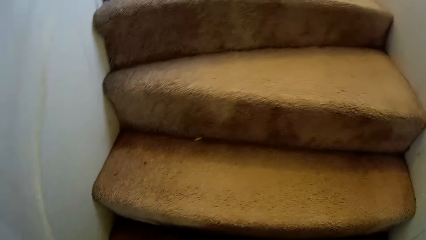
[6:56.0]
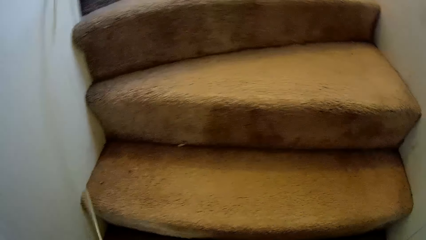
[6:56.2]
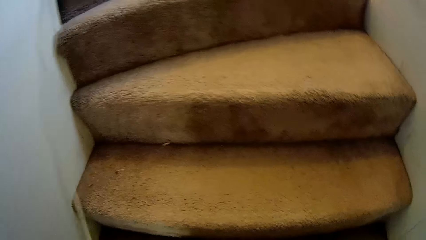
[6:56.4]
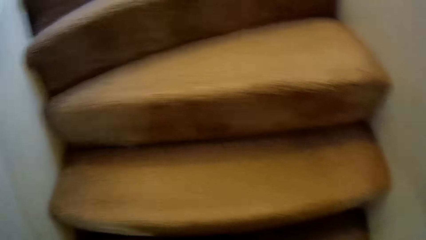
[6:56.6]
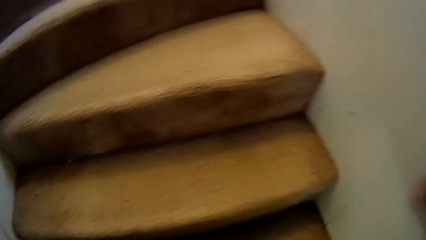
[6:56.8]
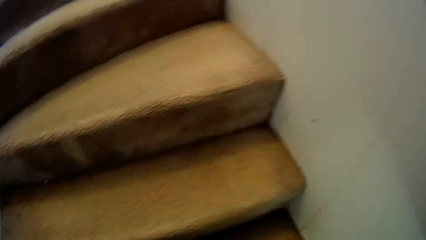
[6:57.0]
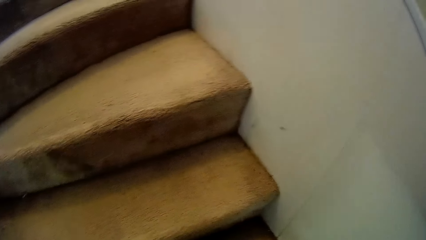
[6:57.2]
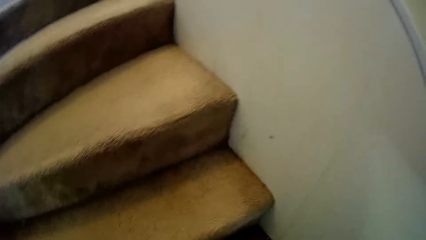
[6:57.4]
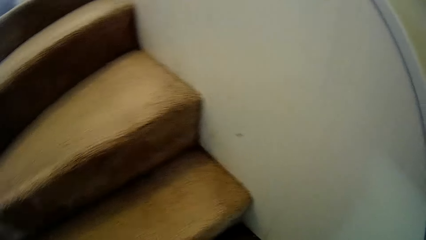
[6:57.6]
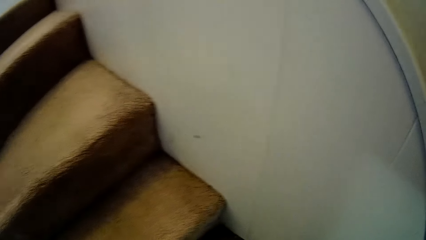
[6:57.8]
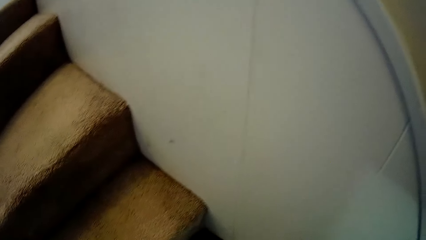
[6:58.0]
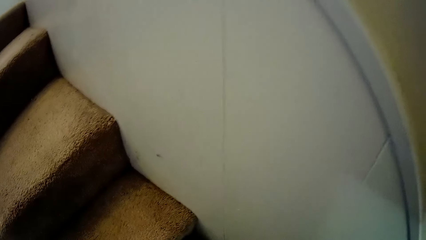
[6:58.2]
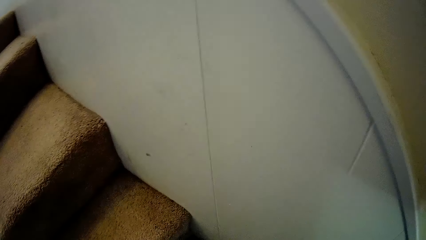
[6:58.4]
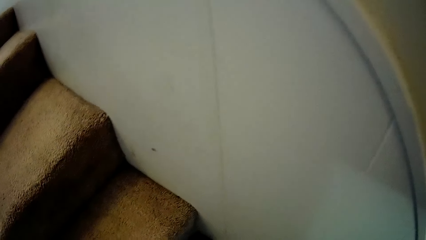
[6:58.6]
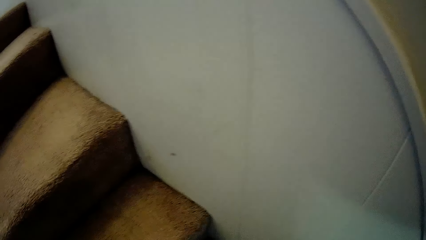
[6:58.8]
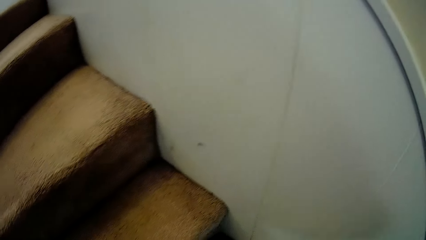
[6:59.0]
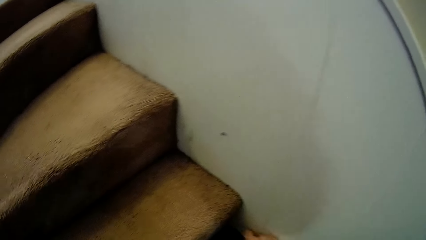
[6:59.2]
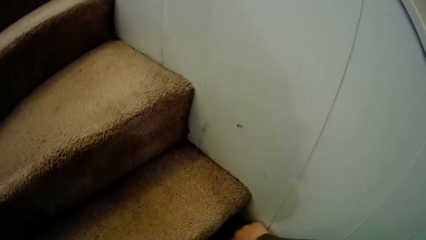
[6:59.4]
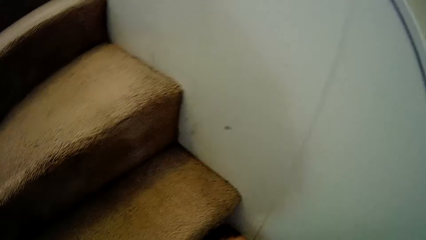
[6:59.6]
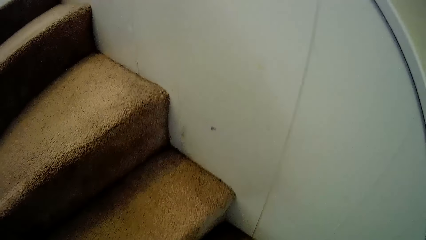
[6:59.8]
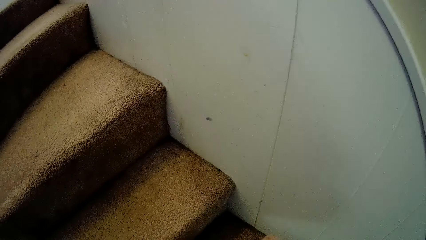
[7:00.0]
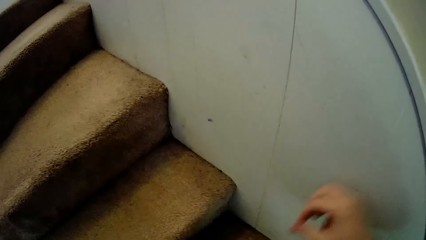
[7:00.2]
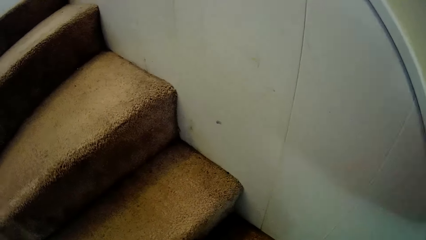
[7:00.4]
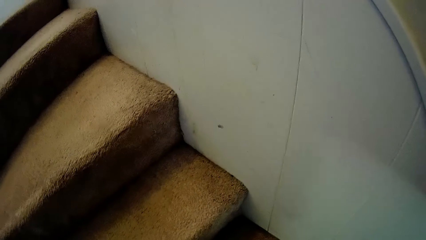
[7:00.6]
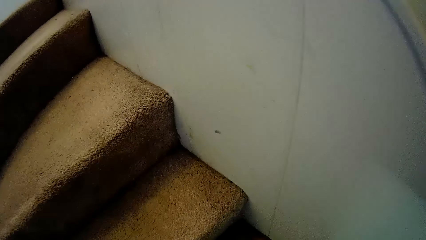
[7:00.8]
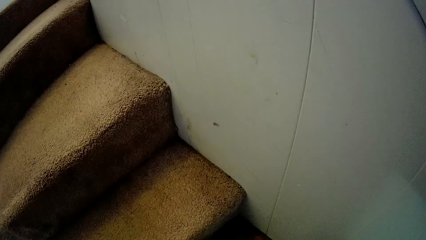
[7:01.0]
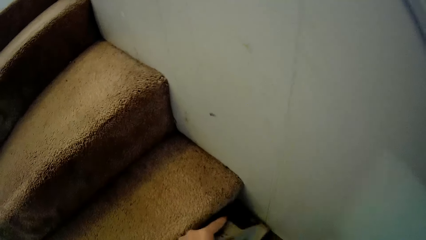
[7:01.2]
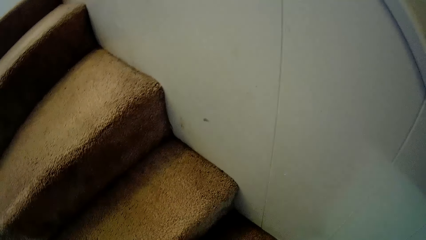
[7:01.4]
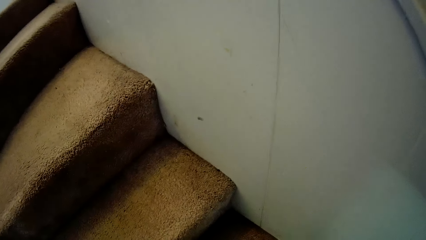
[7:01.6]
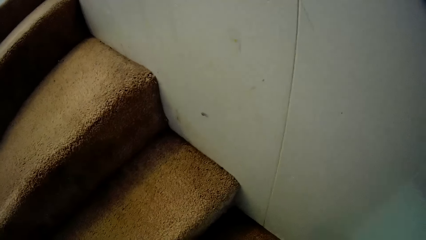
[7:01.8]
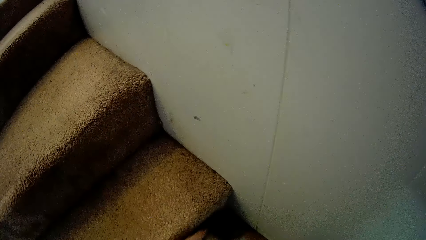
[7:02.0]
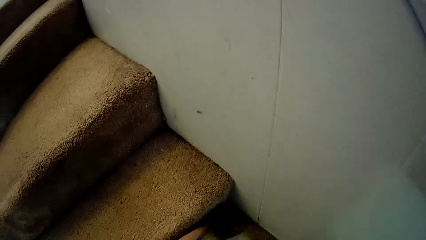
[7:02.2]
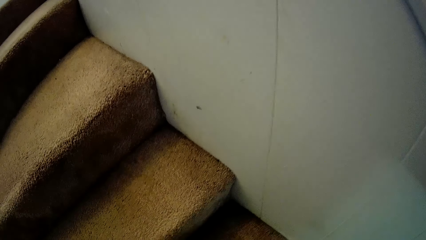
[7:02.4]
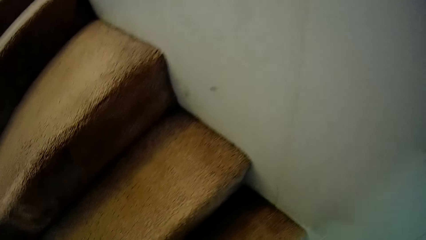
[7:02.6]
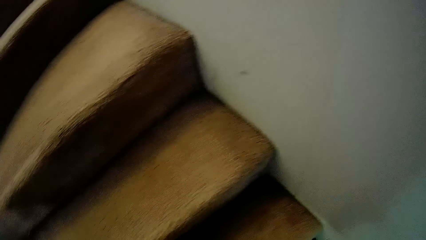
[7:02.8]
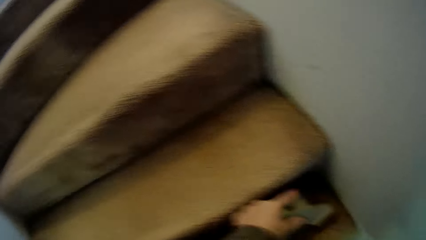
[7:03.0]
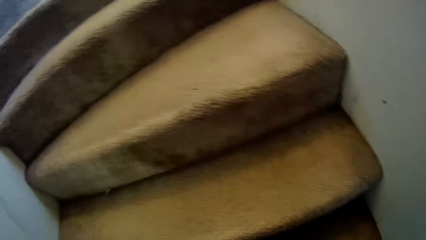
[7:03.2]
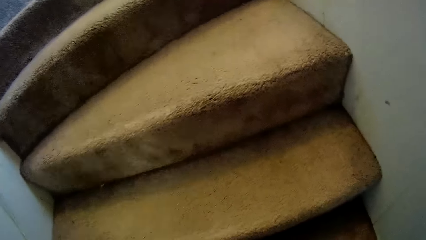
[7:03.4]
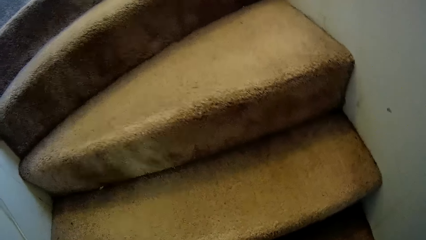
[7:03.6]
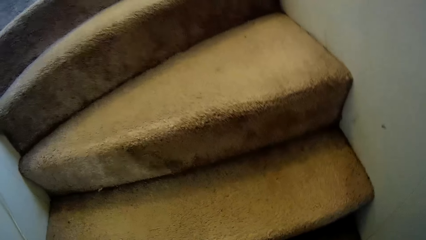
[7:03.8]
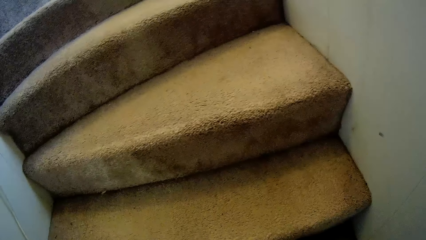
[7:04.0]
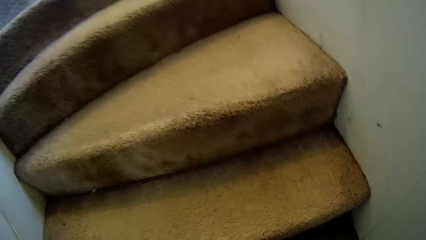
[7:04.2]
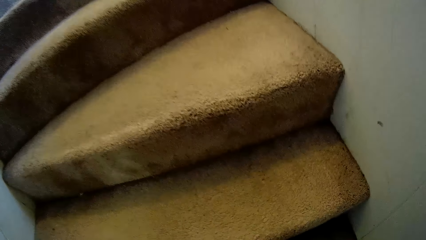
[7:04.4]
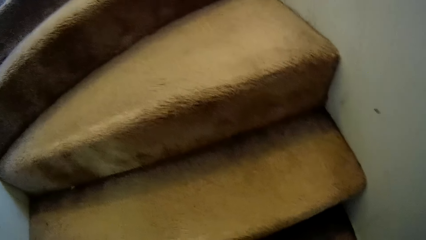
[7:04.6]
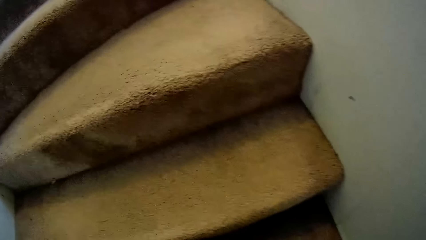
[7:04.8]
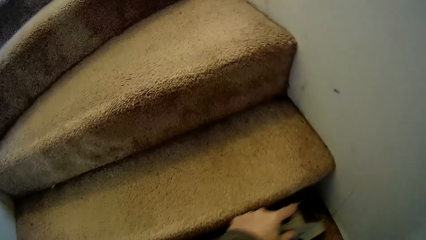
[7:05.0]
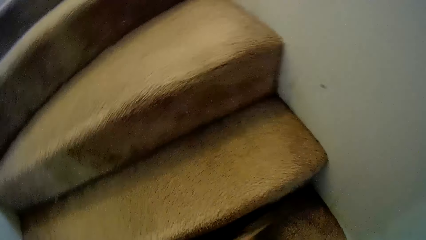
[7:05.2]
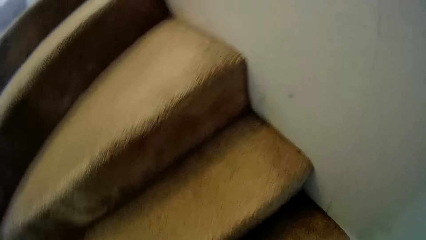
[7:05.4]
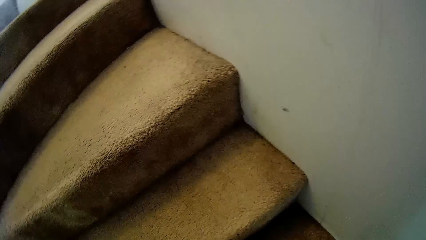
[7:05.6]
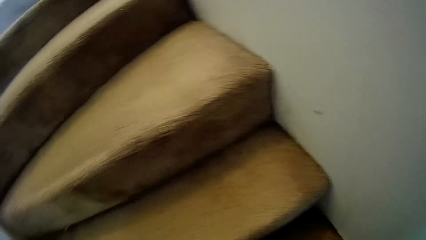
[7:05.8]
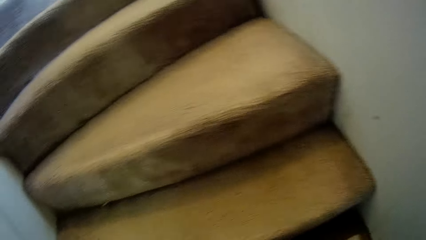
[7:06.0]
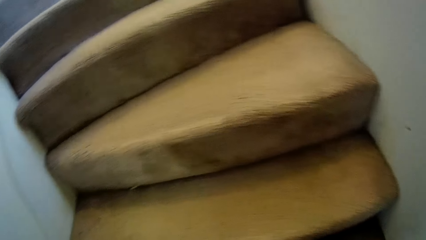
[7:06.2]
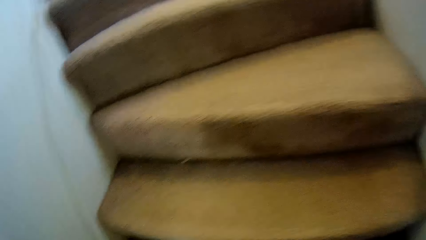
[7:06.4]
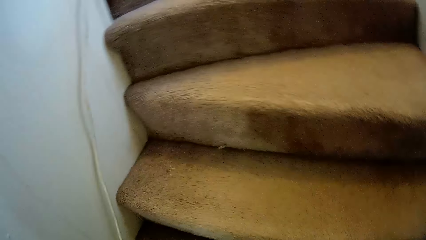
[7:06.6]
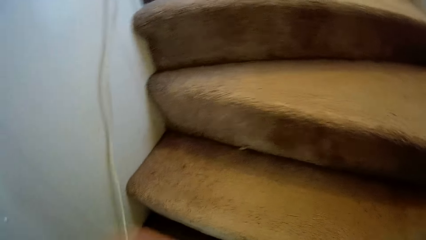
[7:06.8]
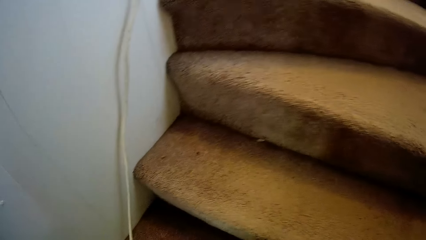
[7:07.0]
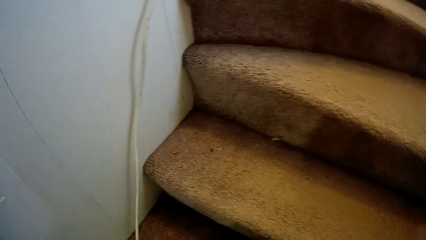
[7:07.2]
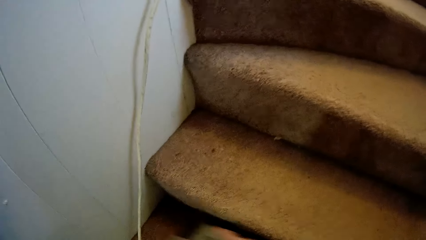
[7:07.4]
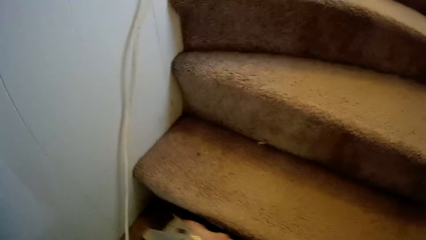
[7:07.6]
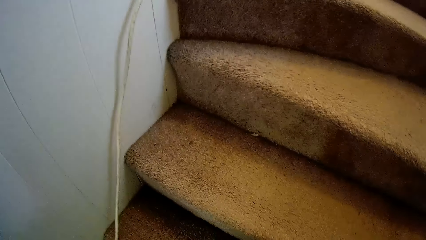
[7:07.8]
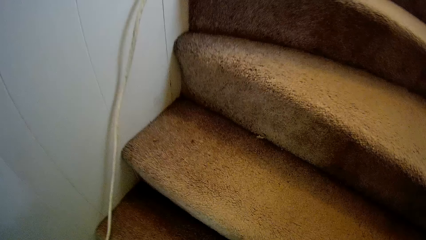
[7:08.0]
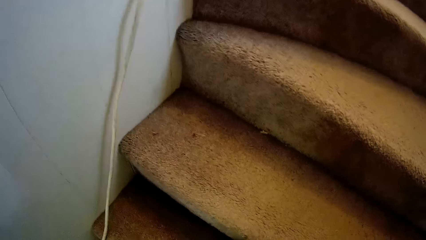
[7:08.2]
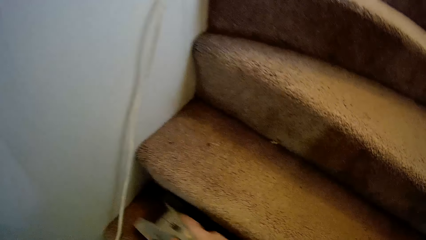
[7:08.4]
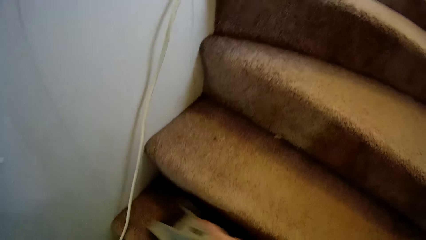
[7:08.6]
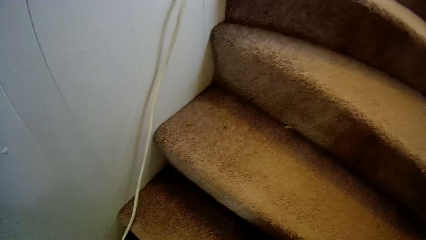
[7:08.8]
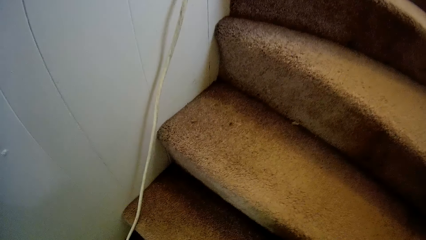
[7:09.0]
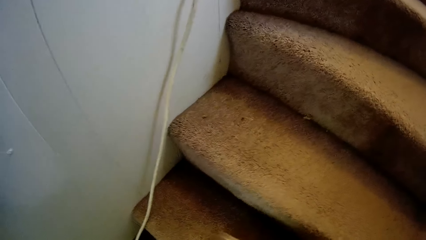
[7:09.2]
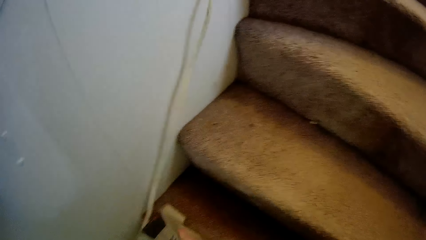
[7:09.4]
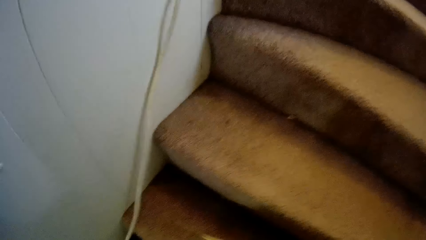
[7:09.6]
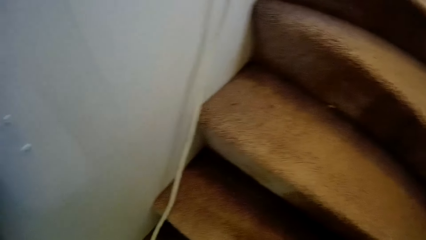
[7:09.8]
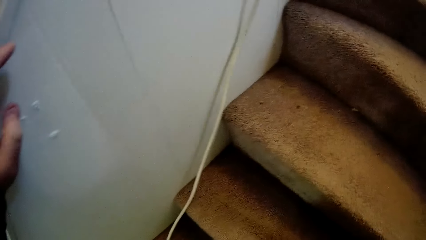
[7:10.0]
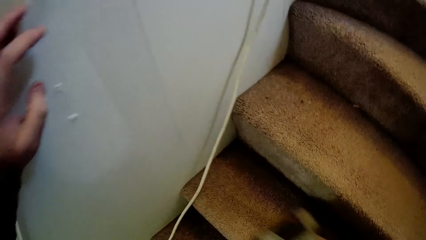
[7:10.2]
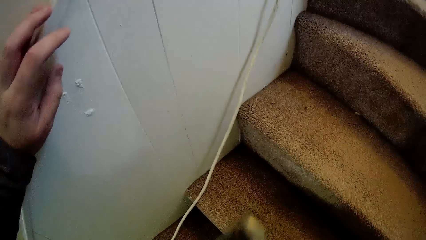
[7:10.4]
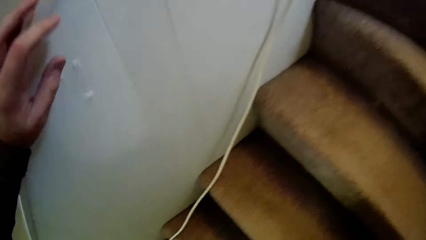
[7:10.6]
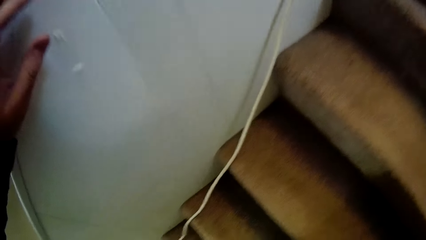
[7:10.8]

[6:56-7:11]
The camera wearer drops the wire. They clean the staircase carpet.
